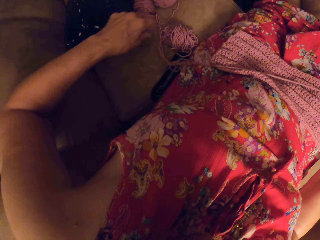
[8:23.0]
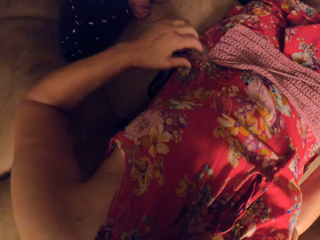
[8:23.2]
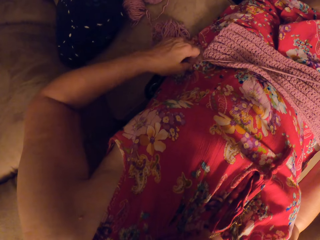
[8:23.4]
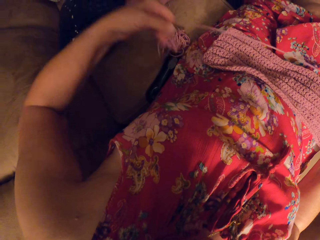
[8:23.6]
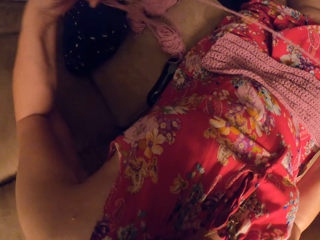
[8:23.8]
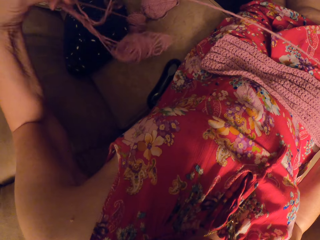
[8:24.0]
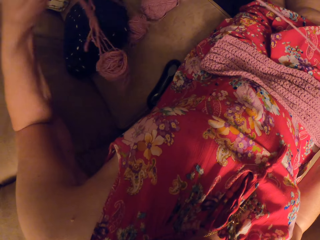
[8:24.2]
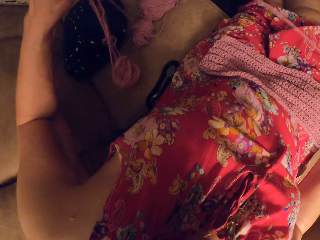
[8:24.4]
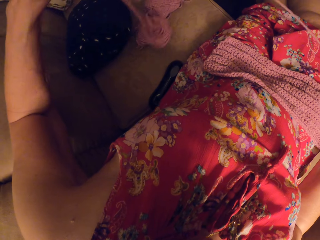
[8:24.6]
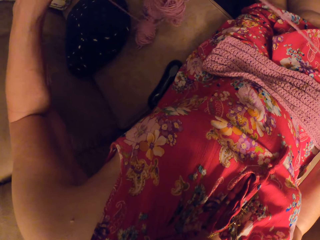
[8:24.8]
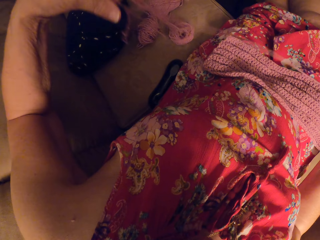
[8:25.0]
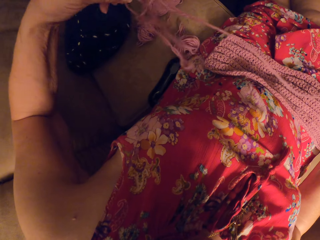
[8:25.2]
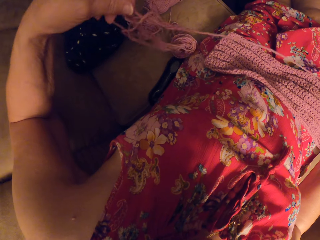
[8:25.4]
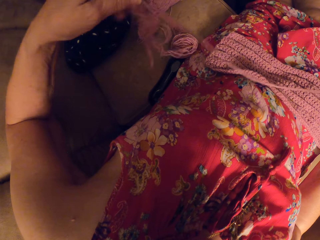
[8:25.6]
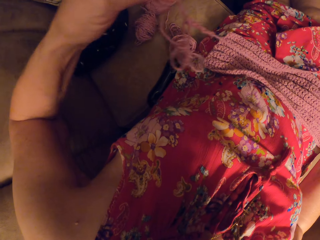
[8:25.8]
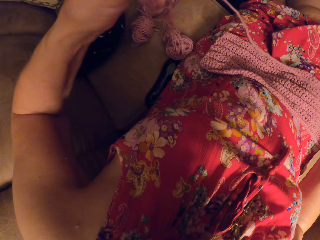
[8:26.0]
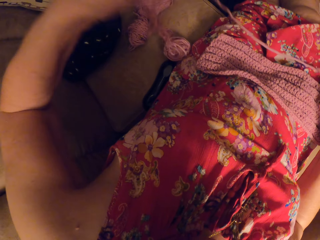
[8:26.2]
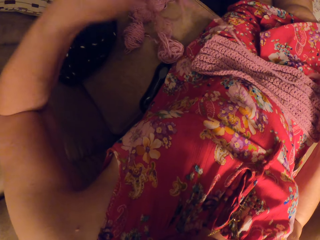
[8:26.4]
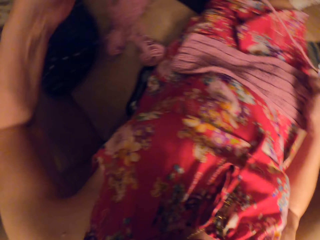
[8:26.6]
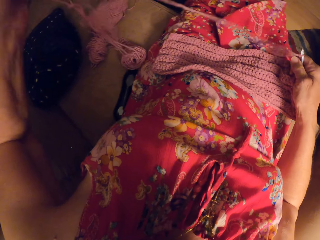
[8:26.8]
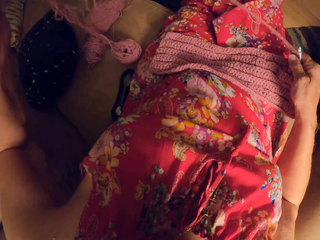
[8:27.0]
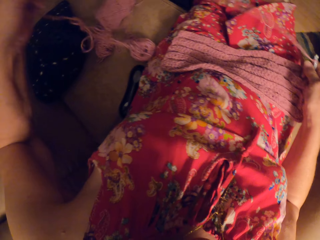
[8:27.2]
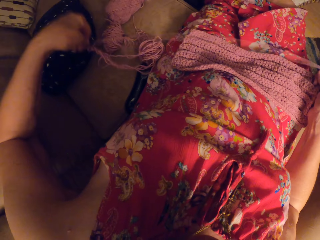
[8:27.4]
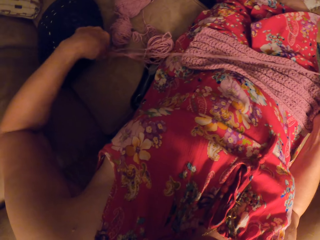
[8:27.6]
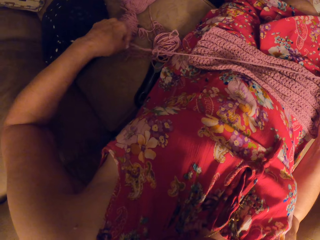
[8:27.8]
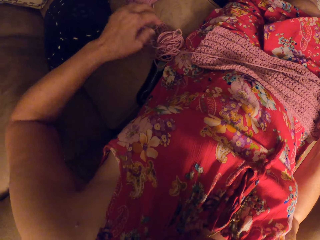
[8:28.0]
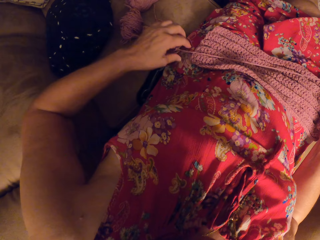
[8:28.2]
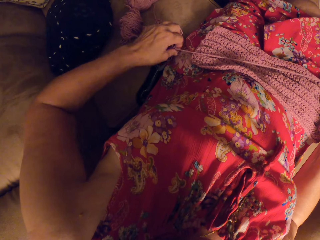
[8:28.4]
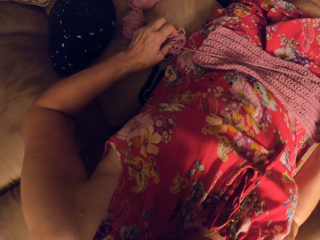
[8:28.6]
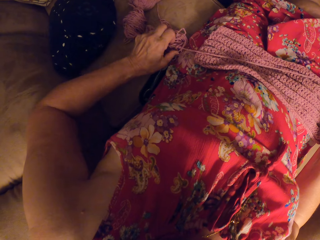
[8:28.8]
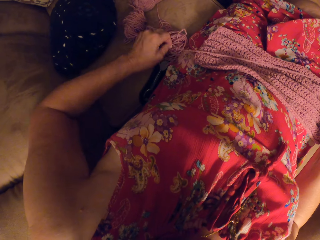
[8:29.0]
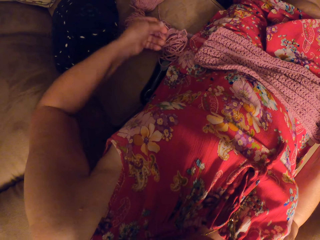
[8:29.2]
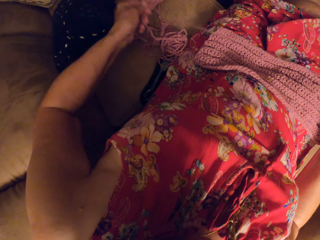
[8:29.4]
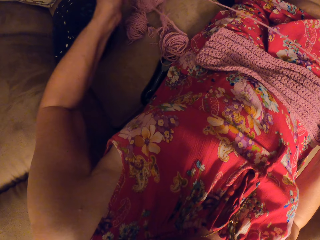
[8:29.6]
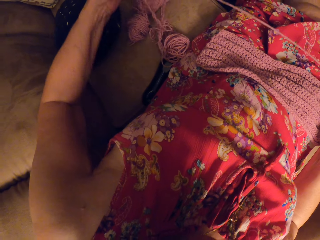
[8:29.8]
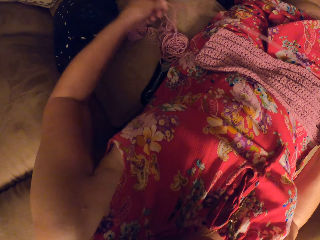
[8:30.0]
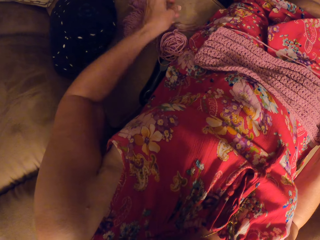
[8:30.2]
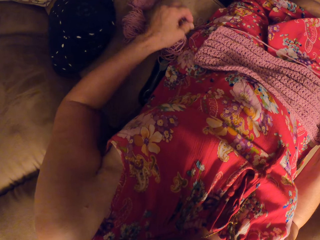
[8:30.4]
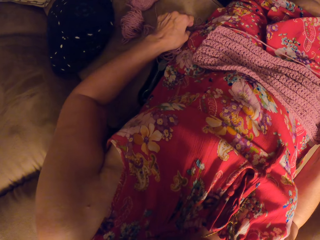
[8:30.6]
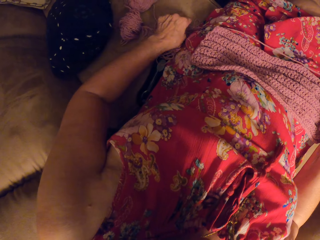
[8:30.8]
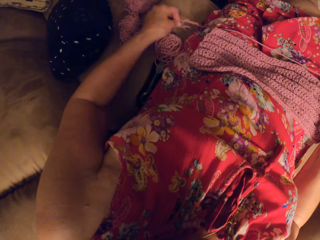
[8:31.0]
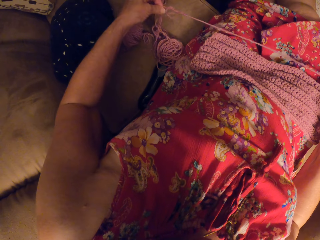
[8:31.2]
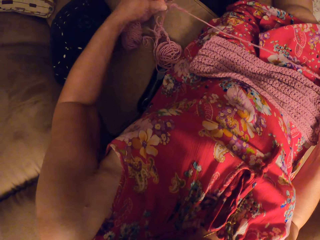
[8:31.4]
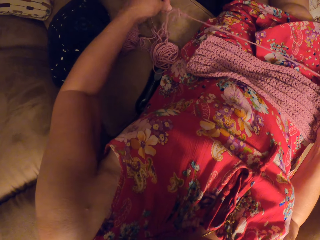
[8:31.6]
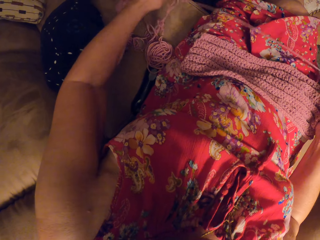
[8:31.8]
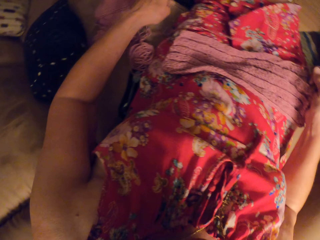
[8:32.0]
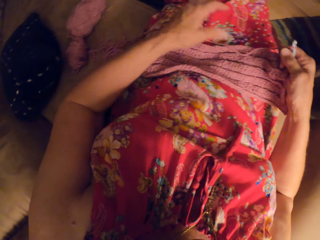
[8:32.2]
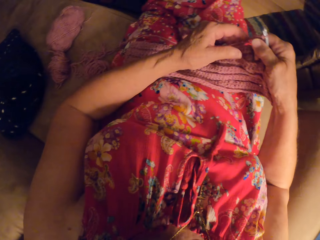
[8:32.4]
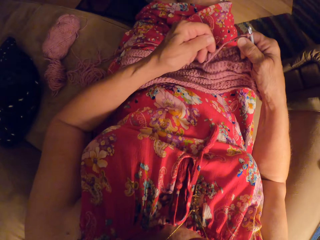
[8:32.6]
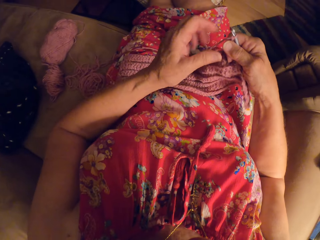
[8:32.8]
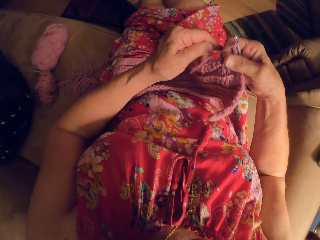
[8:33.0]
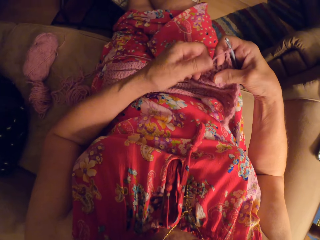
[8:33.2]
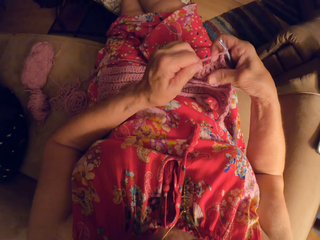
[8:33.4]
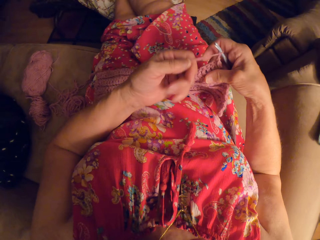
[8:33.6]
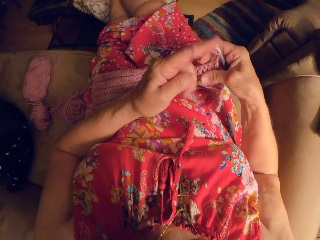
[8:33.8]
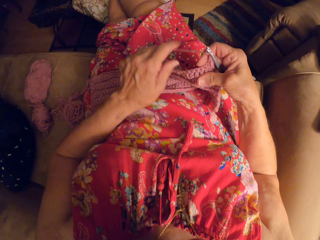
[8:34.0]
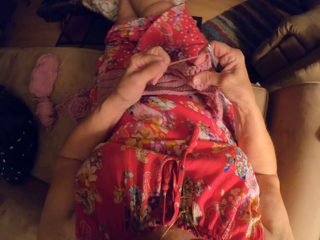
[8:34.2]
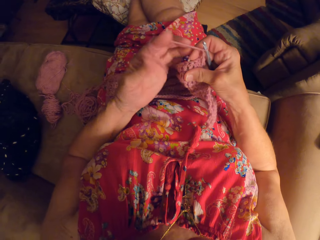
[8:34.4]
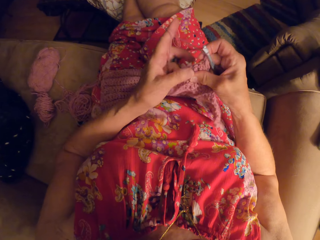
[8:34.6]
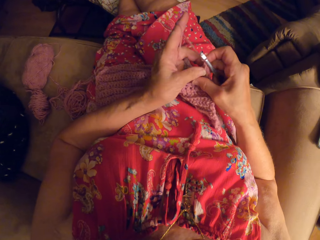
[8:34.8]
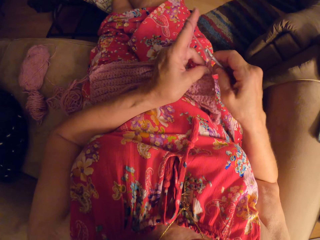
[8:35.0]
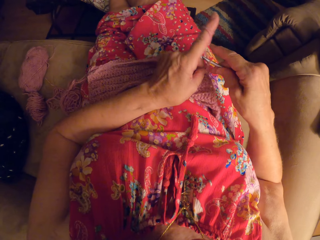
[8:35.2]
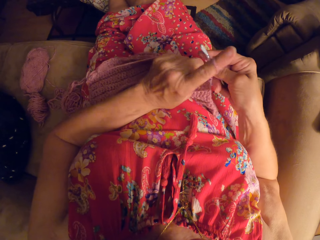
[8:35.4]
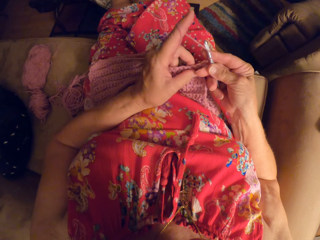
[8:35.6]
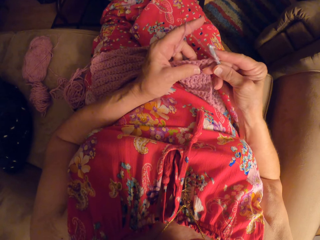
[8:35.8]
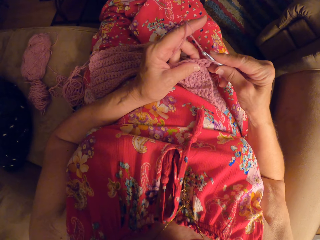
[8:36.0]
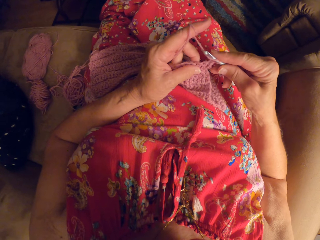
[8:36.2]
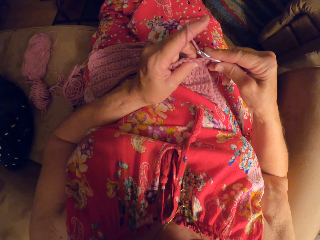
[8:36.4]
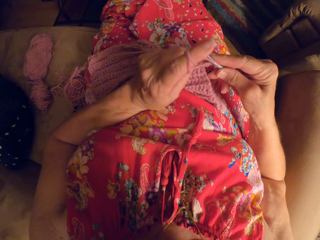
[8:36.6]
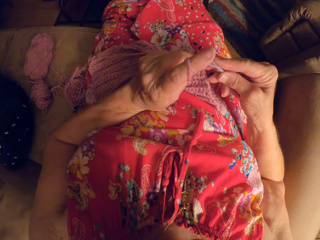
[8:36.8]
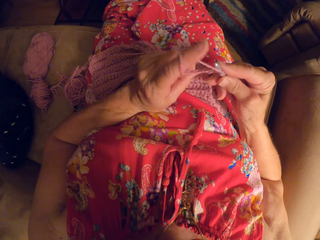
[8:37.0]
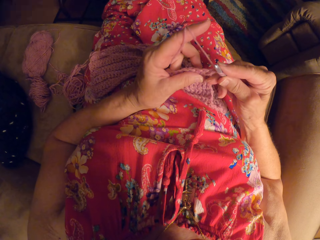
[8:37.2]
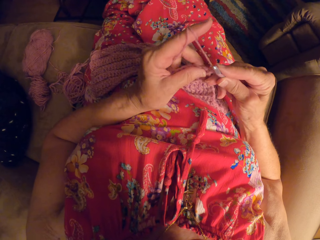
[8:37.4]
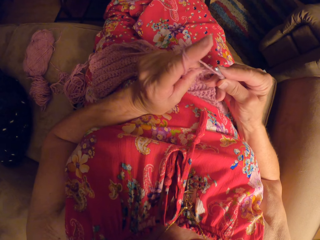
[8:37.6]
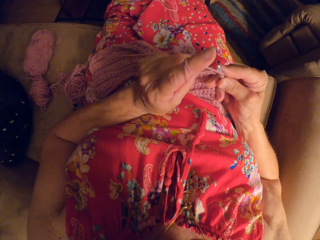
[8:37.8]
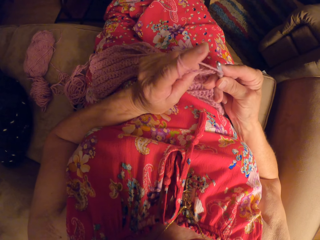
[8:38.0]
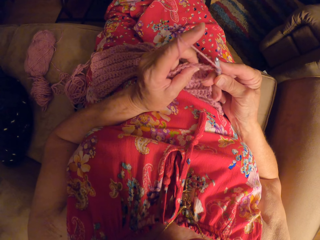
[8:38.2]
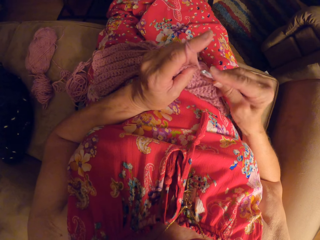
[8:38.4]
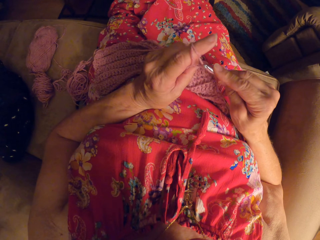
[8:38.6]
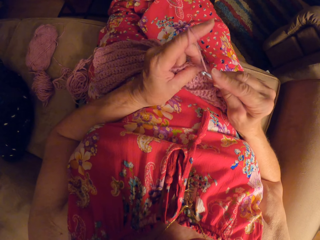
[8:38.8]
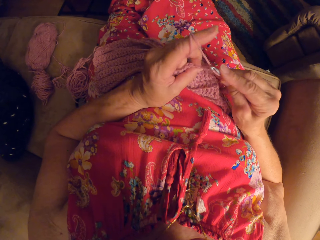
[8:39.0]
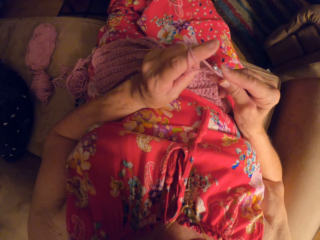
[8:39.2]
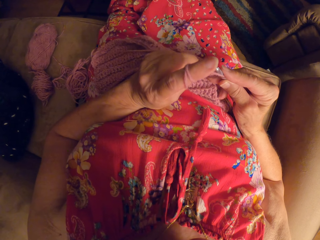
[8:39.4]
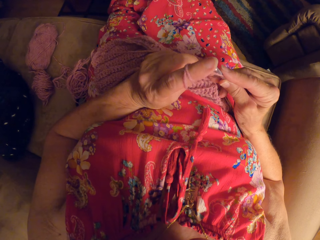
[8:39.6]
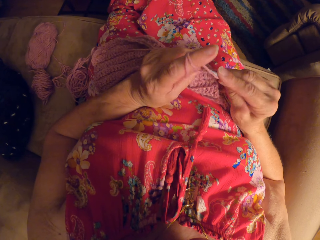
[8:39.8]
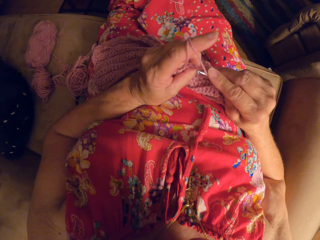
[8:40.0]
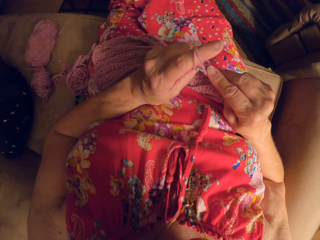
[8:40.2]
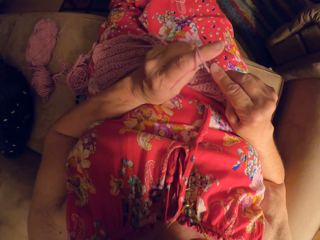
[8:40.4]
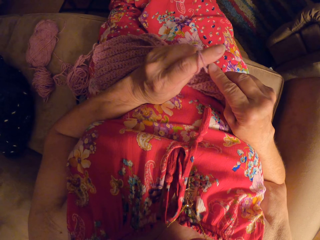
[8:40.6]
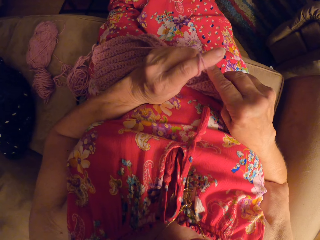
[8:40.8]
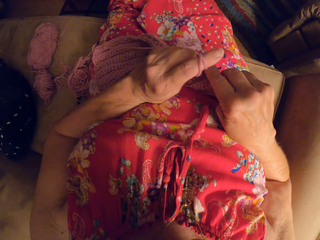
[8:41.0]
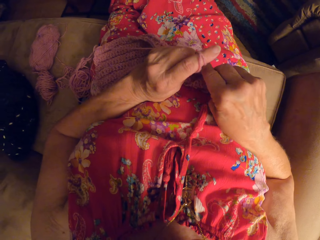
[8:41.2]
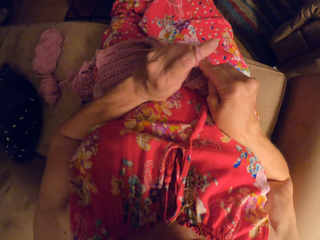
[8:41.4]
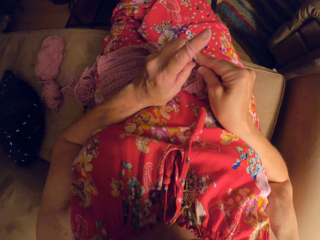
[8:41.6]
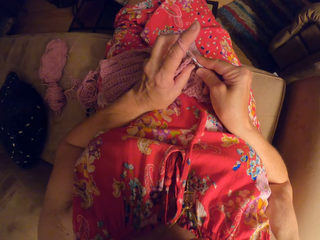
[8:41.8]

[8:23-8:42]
The camera wearer crochets with the yarn.

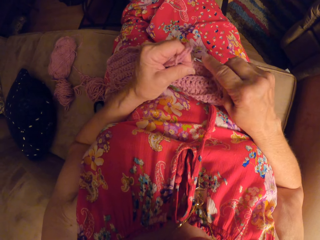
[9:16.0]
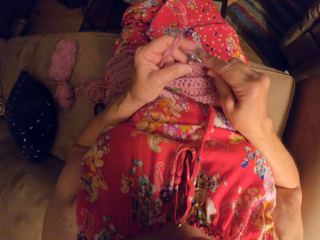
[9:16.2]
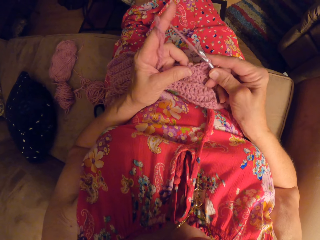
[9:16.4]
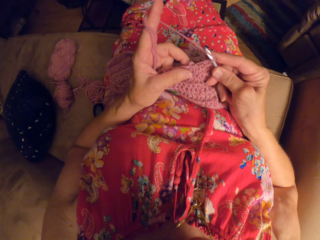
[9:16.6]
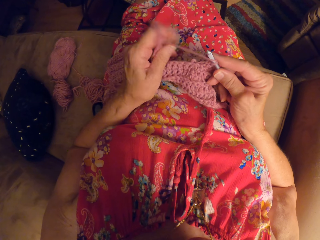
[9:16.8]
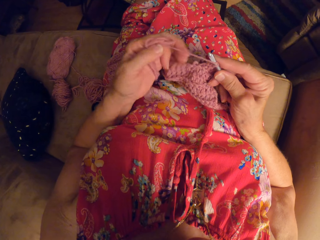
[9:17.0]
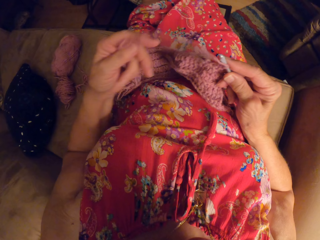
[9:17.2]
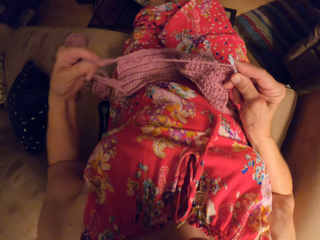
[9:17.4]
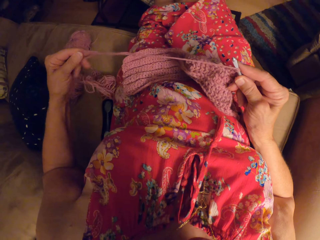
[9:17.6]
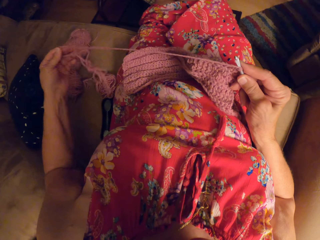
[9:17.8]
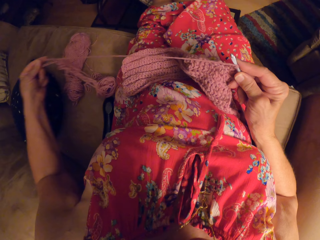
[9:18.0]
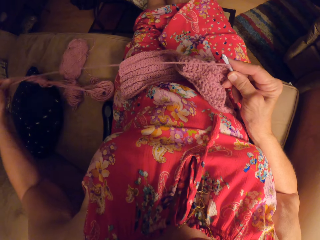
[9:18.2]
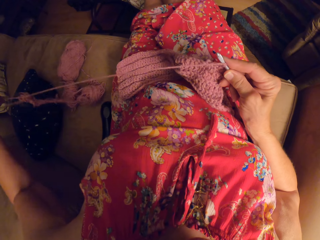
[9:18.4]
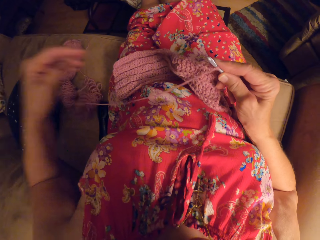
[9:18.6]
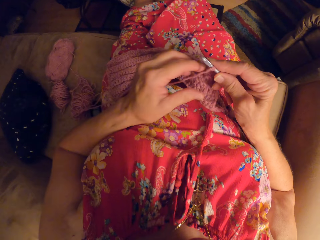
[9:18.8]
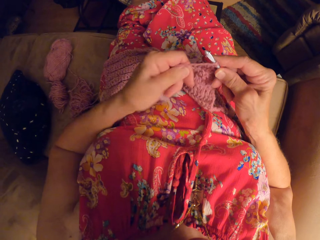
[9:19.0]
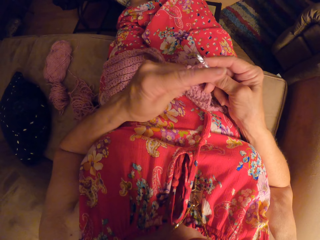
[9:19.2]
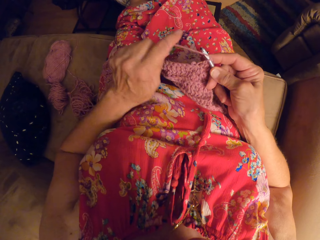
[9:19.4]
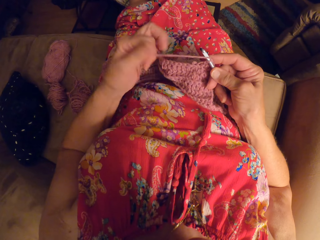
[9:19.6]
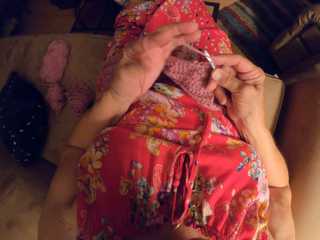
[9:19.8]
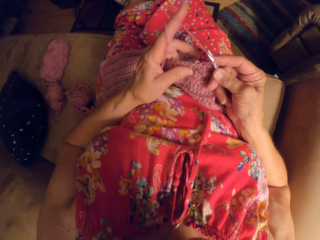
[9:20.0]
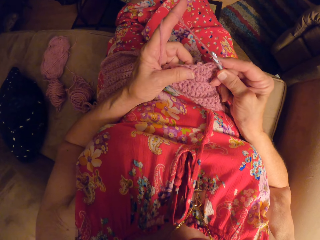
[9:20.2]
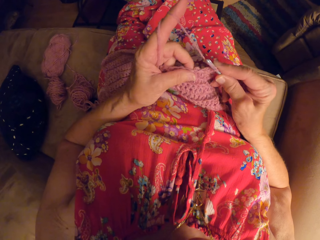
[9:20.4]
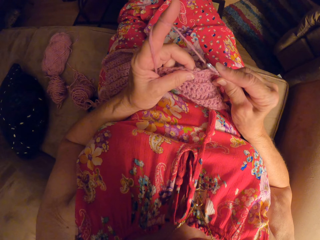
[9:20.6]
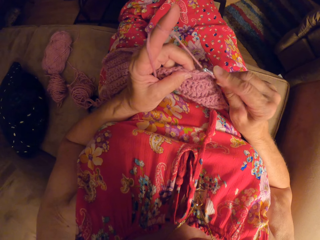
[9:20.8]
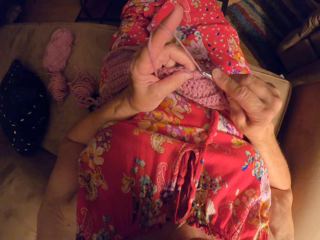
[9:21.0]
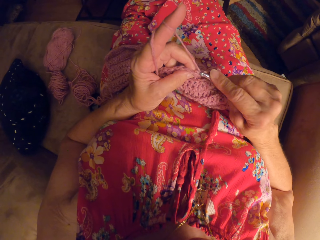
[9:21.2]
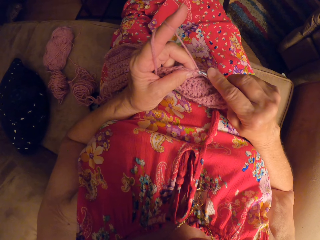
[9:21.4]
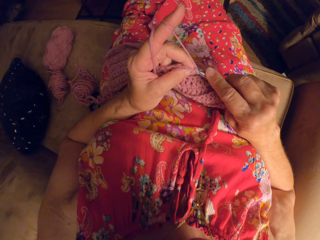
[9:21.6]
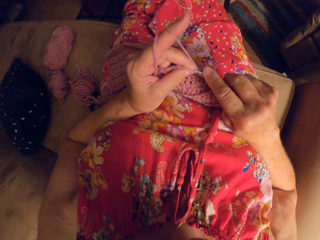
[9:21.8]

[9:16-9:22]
The camera wearer adjusts the yarn with her left hand. She stretches the hand, stretches the thread, and continues crocheting.
